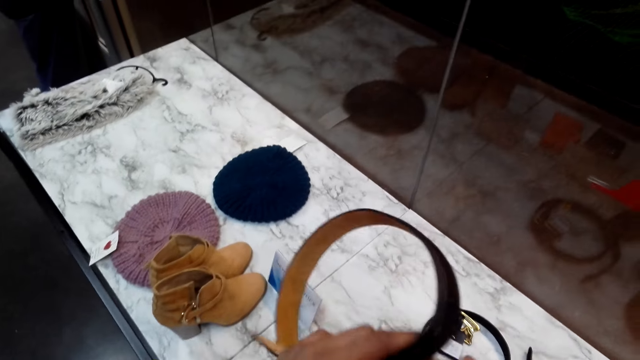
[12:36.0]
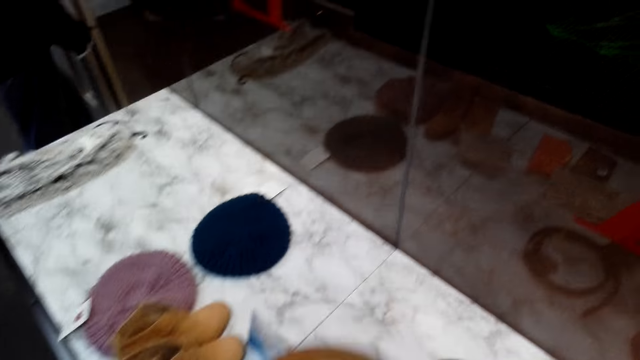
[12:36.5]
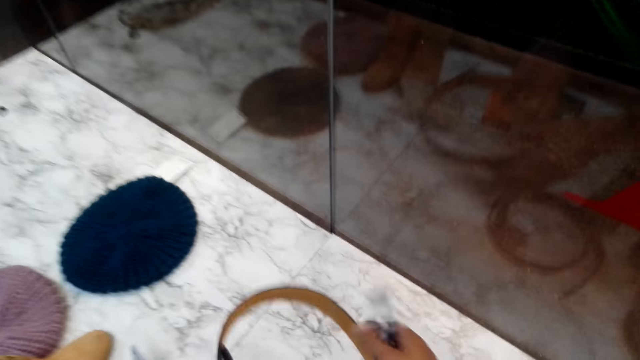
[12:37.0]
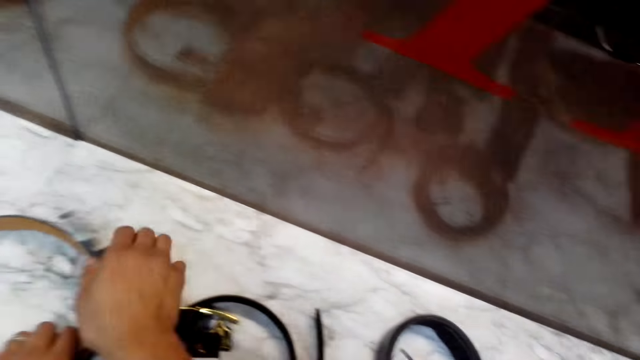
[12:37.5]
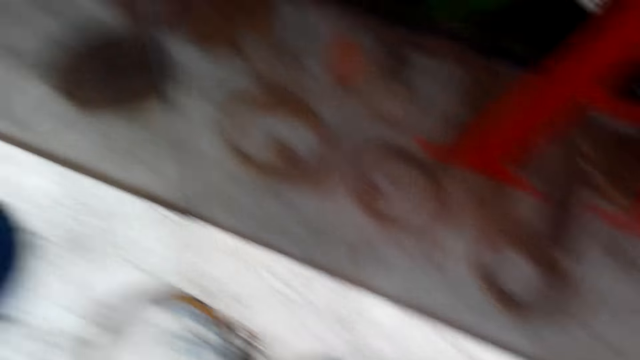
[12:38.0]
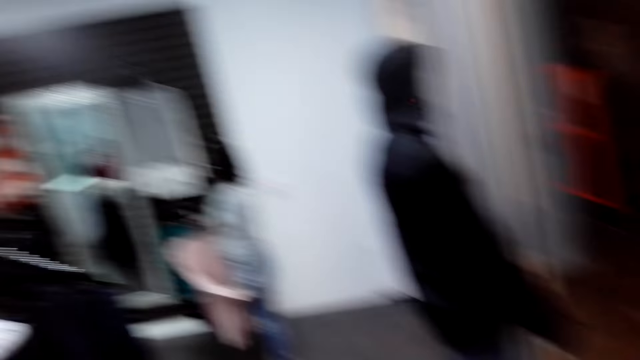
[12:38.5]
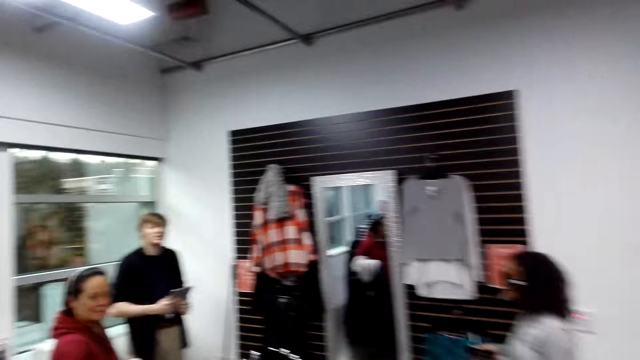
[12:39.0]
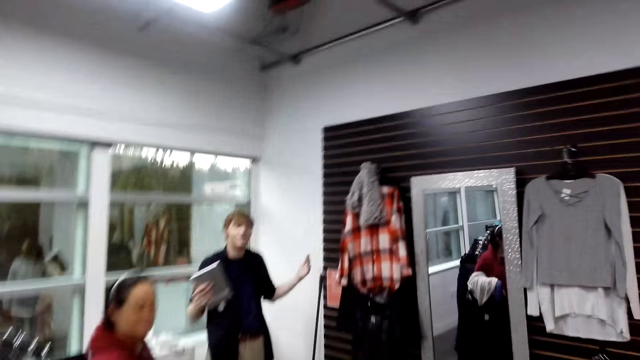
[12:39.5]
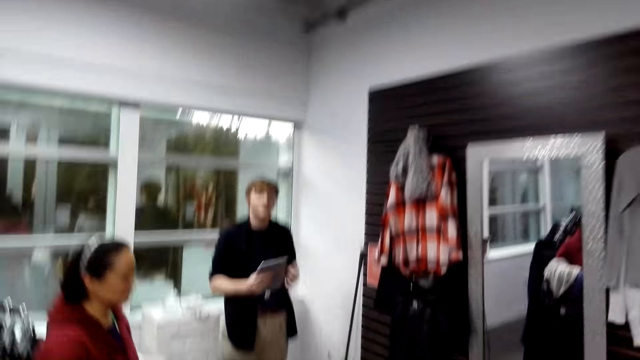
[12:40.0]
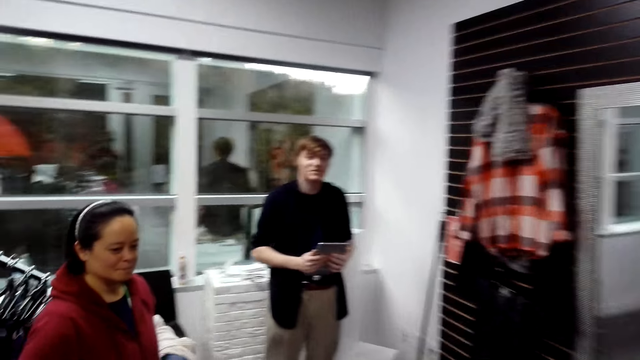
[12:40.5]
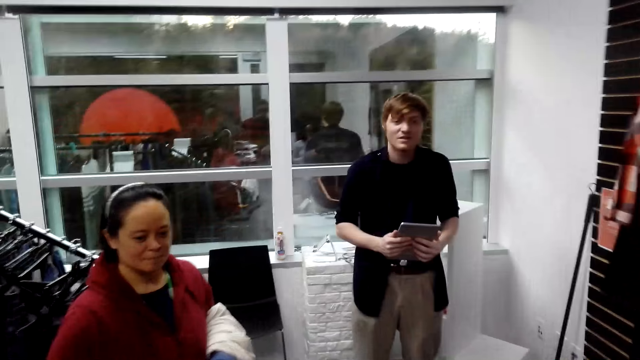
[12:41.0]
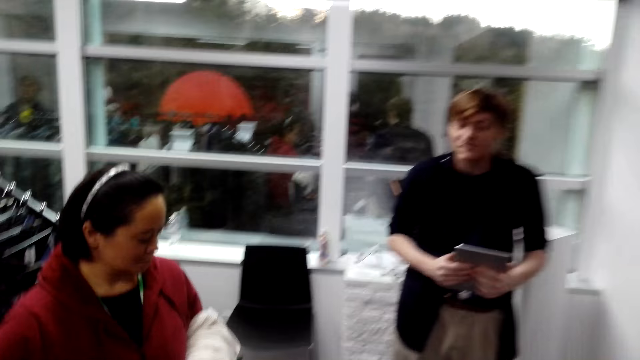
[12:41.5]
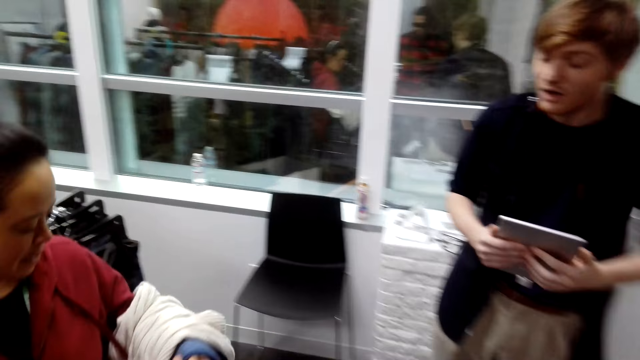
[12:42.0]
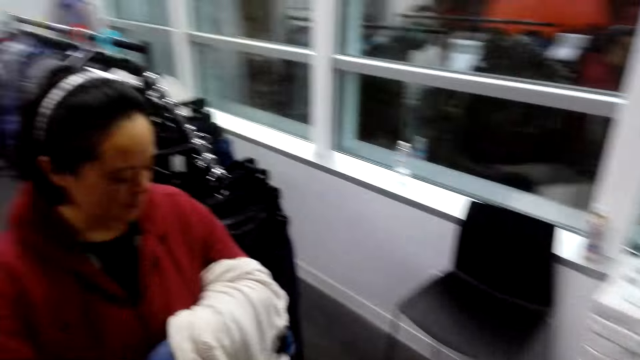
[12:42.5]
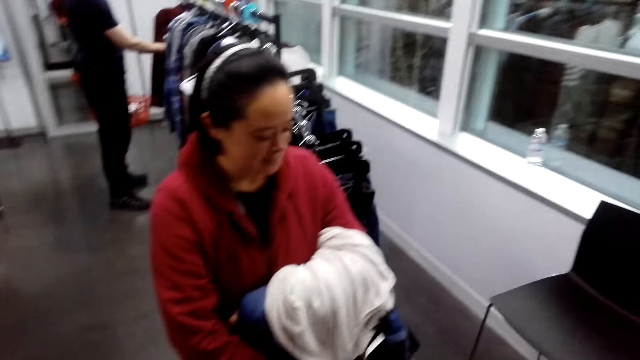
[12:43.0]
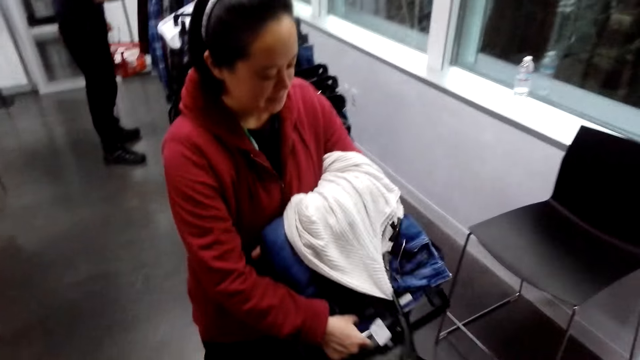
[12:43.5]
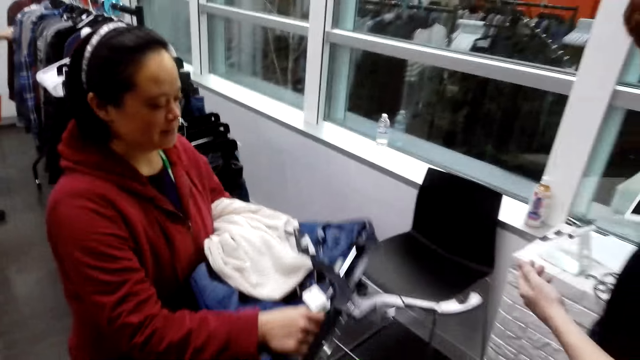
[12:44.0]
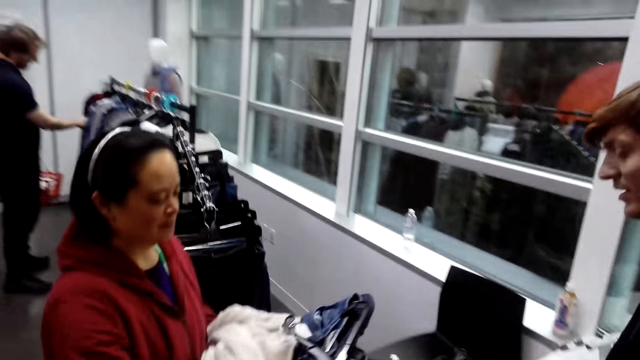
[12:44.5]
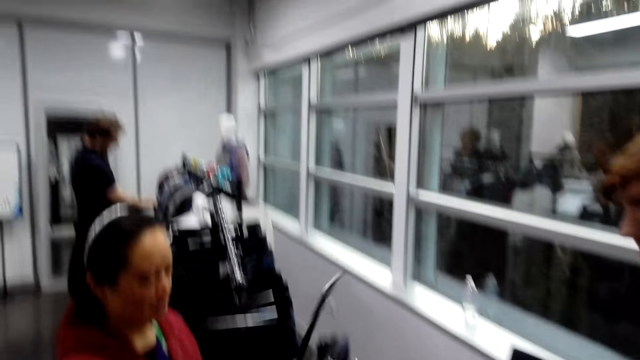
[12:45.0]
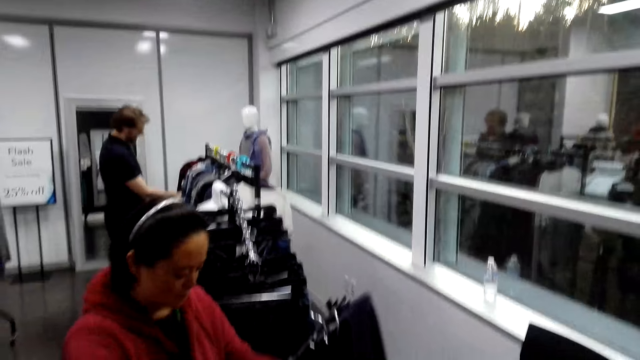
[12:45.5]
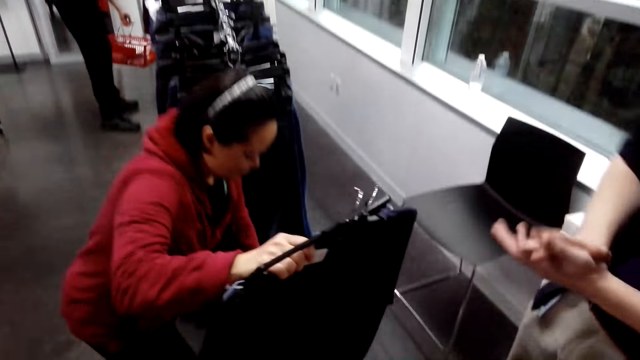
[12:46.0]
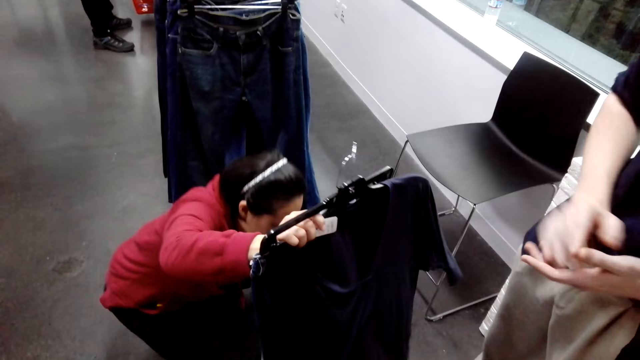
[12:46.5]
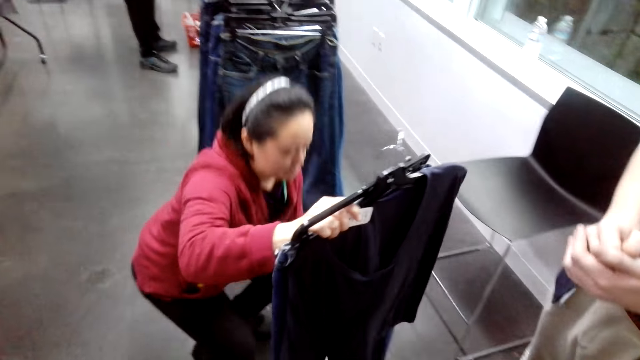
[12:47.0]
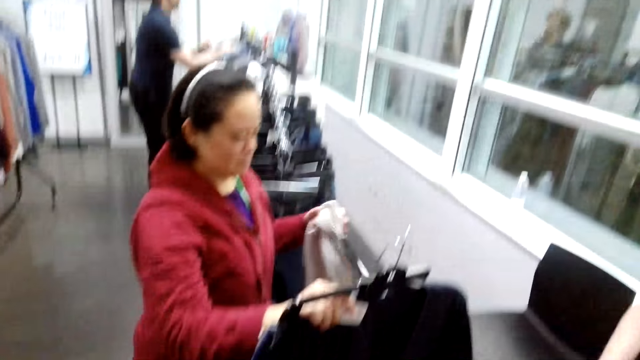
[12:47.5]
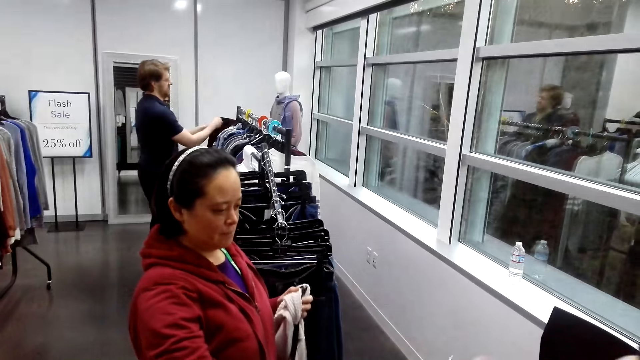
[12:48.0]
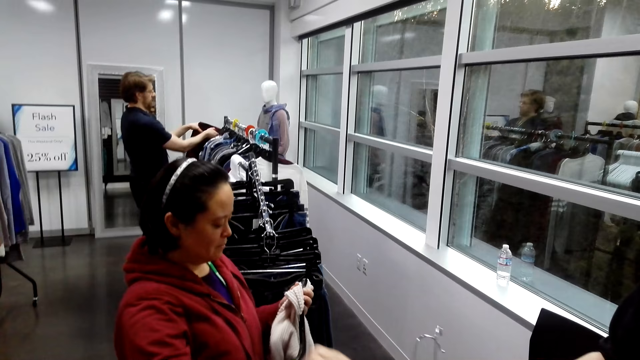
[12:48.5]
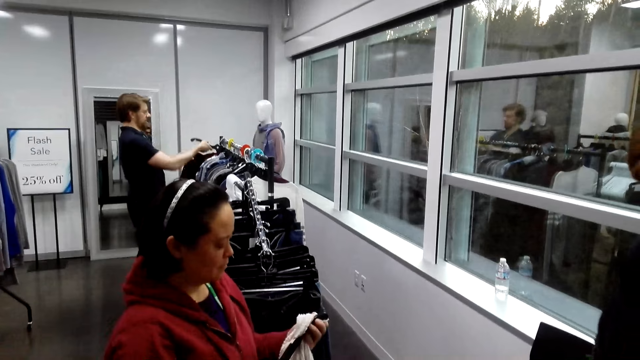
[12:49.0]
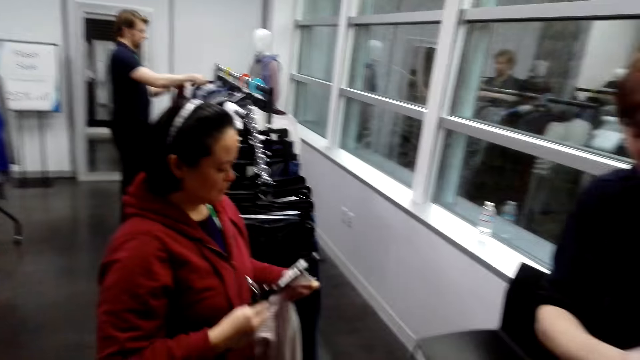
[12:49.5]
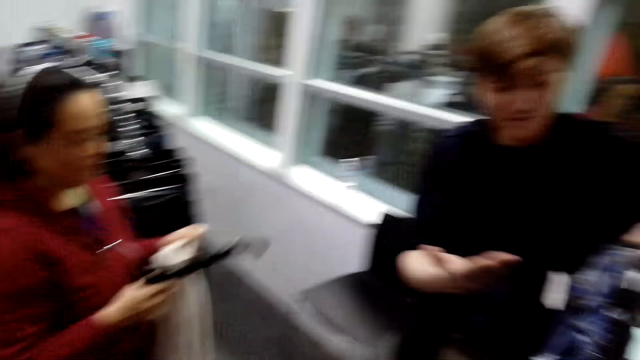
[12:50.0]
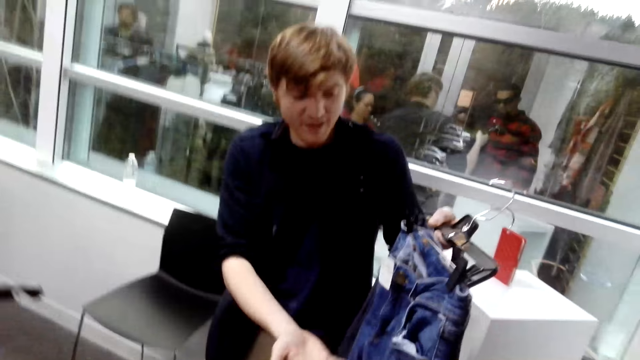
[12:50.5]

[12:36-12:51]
The camera wearer puts the belt on the table. They walk around the house. A person picks a hanger.

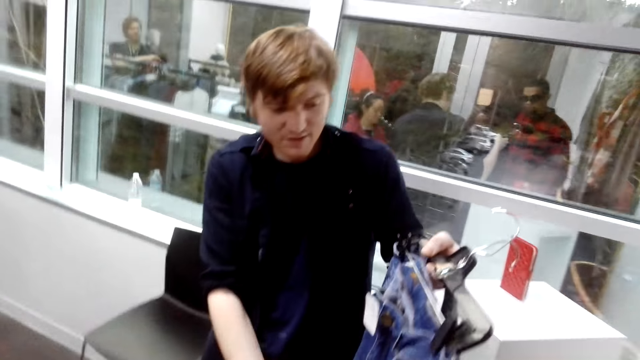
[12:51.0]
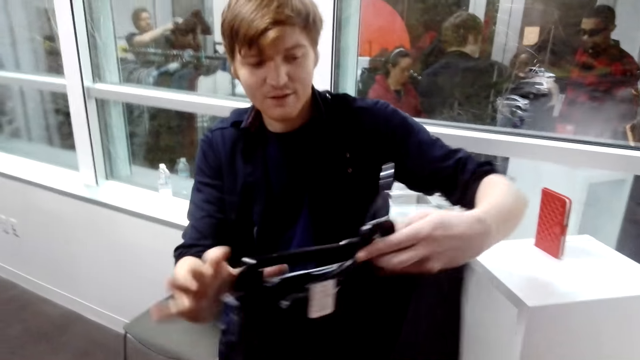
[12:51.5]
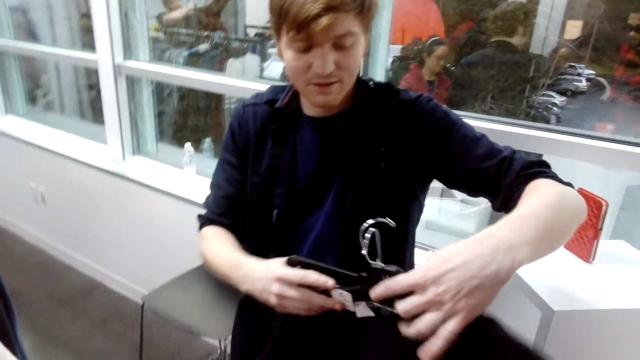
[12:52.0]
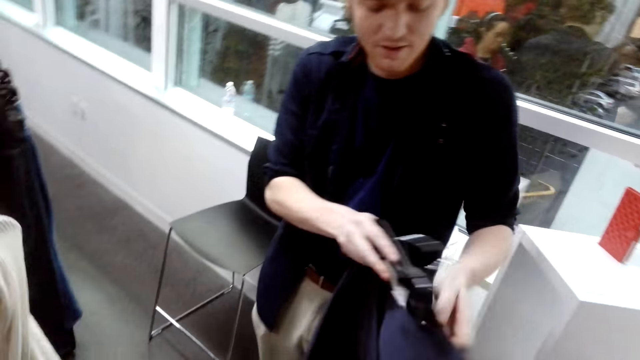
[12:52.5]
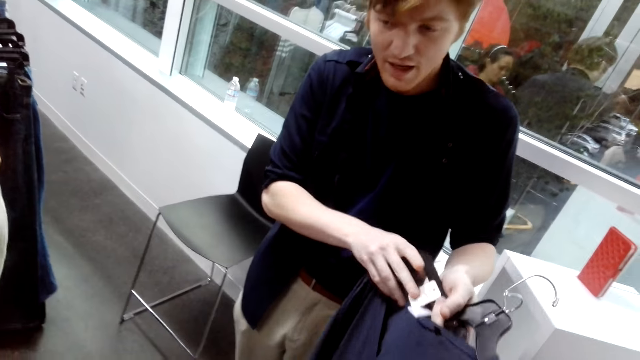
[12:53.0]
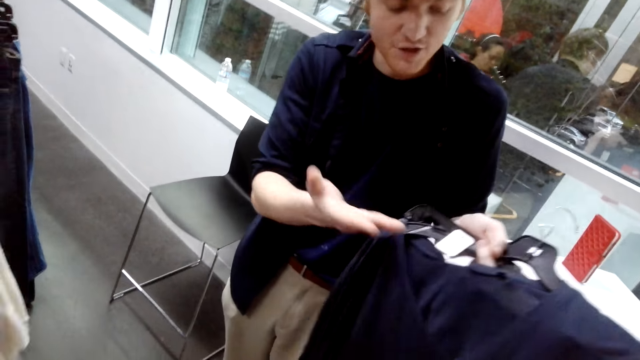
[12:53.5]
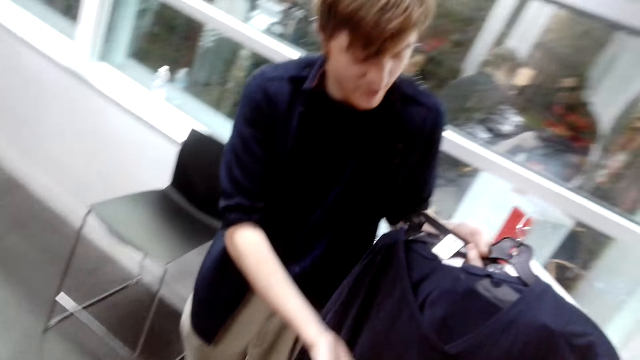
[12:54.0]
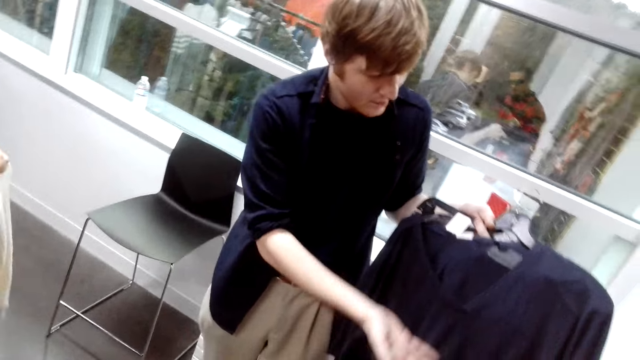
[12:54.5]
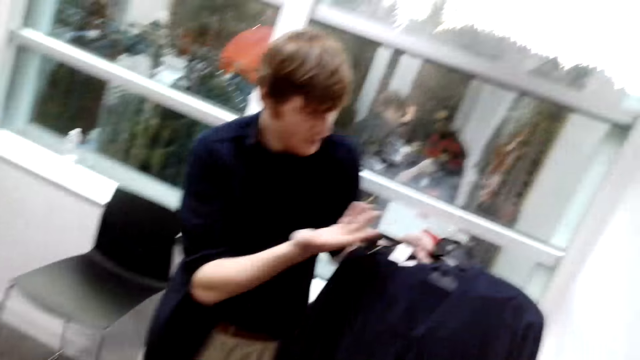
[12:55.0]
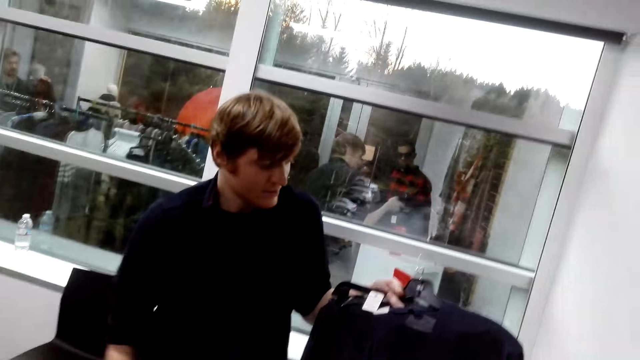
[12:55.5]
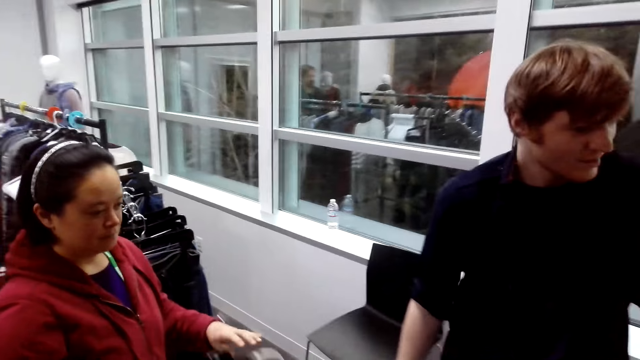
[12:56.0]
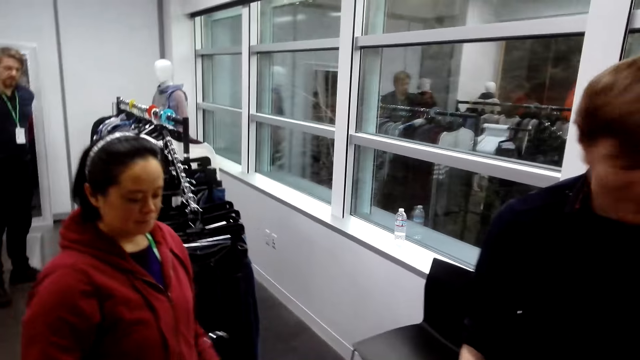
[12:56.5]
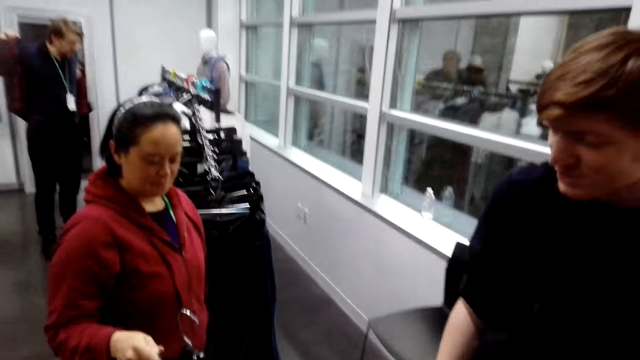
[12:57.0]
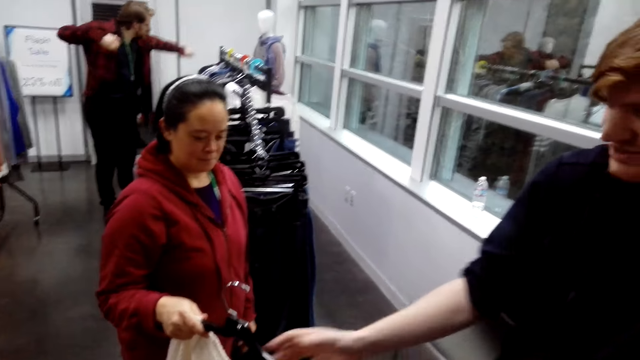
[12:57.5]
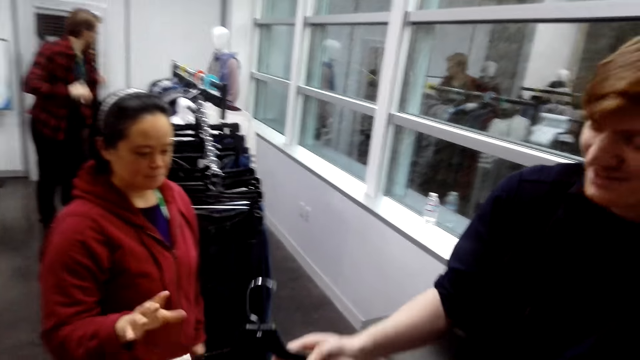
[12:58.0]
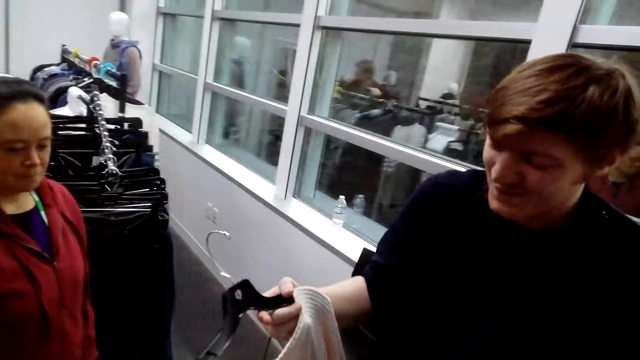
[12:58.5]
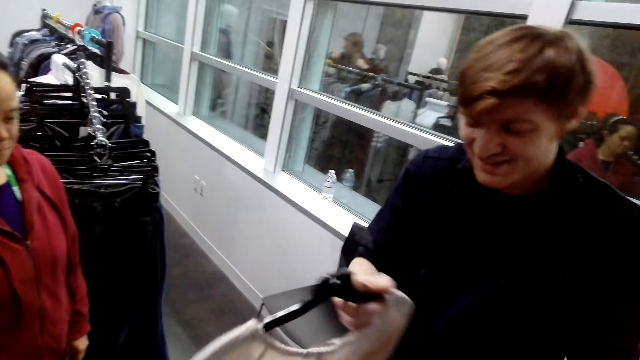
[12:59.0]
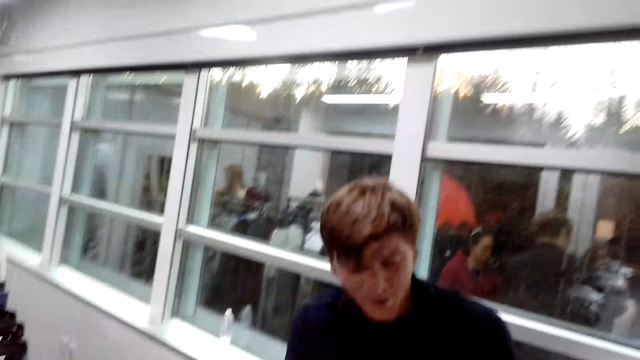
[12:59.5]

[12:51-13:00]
A man explains to the camera wearer. The camera wearer talks to the man.
